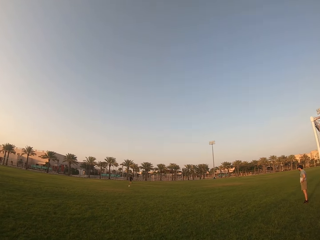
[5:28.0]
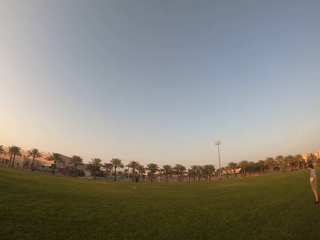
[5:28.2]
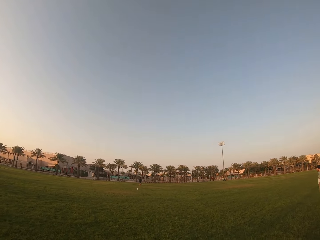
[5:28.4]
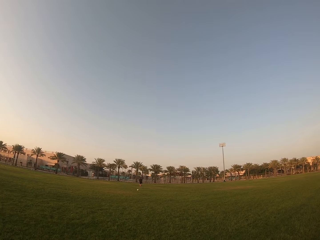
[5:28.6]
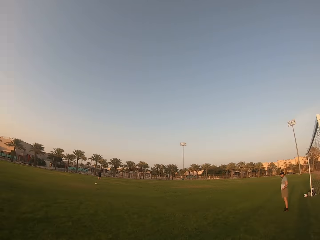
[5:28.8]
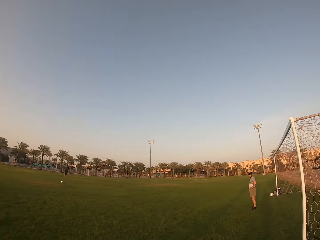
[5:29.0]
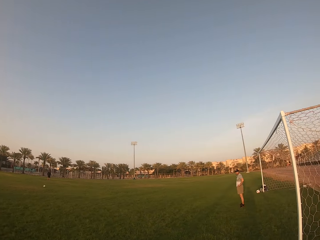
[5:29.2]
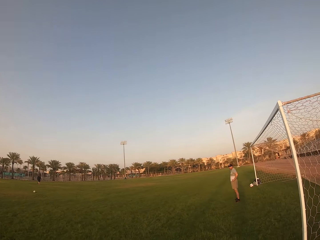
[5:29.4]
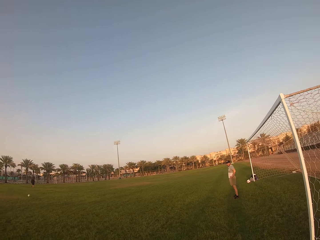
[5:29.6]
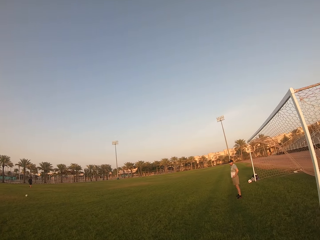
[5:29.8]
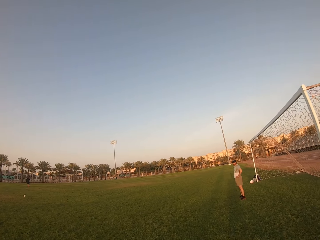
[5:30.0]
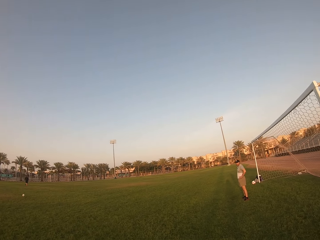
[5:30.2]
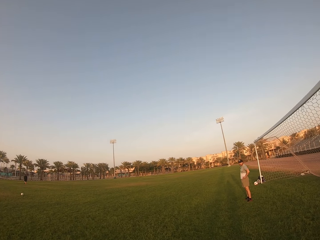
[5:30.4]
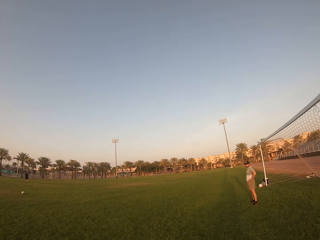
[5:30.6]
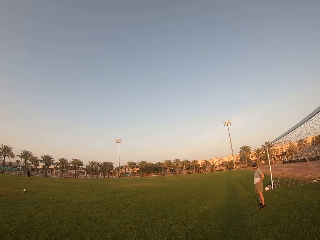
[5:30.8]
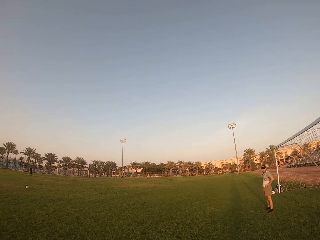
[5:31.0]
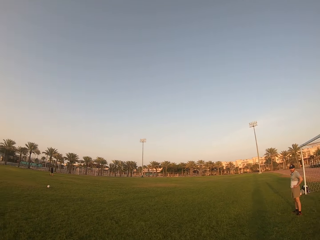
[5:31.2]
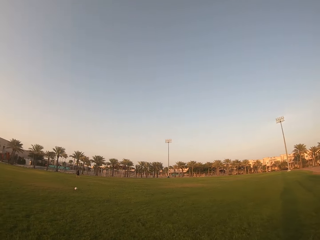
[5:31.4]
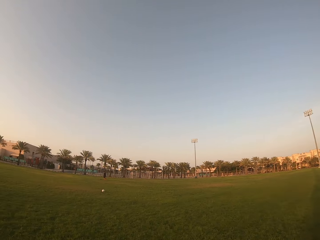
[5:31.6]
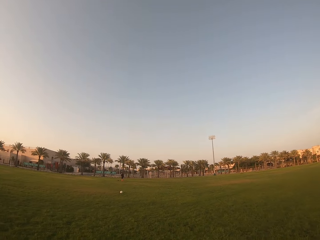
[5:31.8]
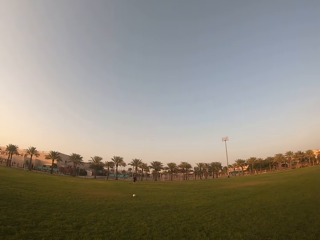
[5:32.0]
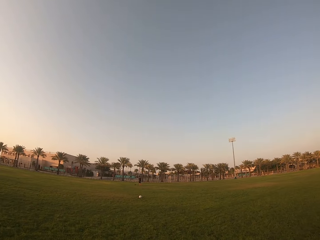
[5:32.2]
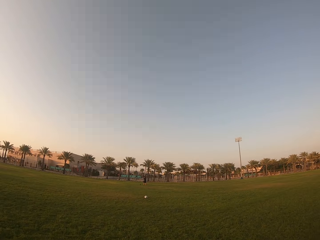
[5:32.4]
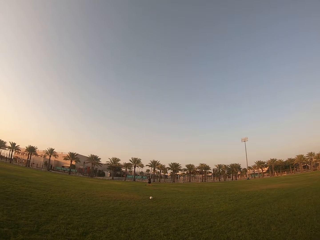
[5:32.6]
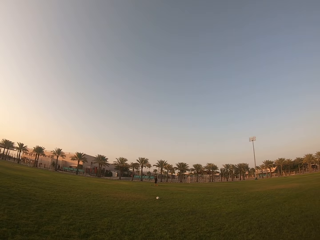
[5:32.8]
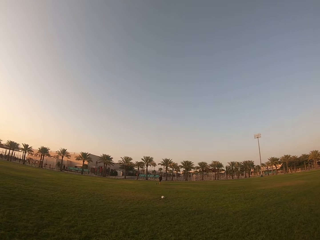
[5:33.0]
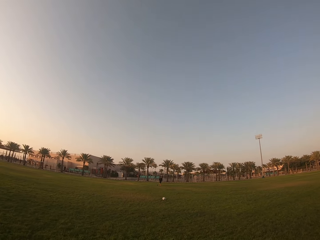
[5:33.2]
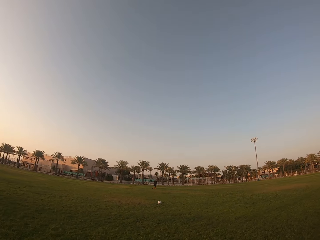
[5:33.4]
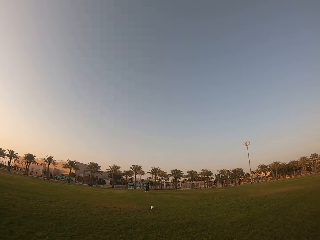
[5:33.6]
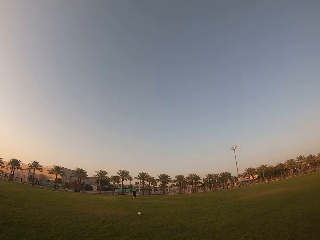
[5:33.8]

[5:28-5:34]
The camera wearer walks towards the field.

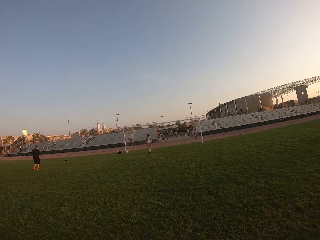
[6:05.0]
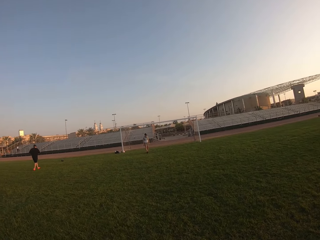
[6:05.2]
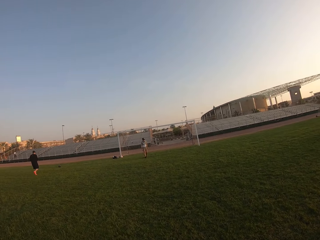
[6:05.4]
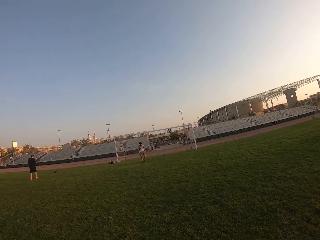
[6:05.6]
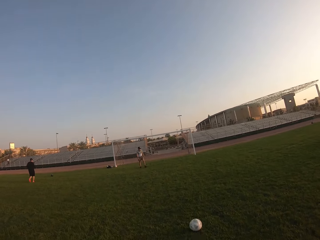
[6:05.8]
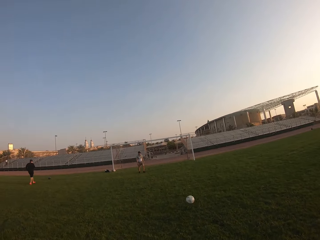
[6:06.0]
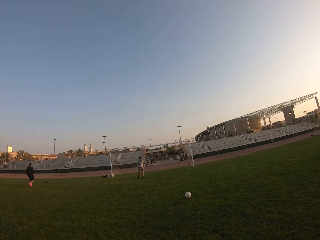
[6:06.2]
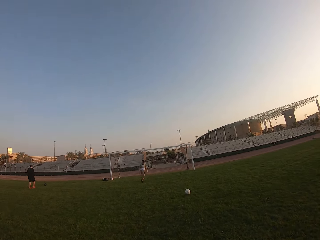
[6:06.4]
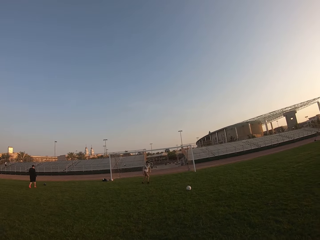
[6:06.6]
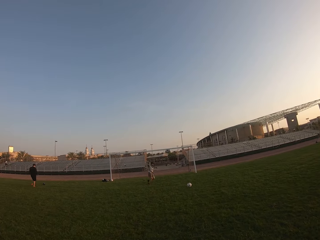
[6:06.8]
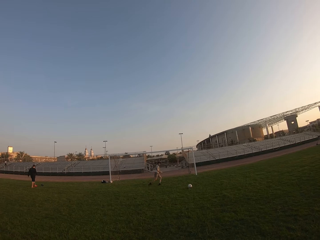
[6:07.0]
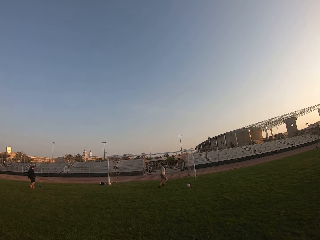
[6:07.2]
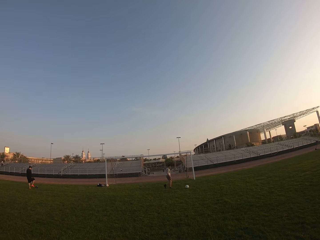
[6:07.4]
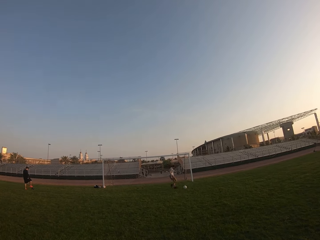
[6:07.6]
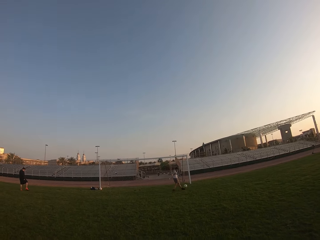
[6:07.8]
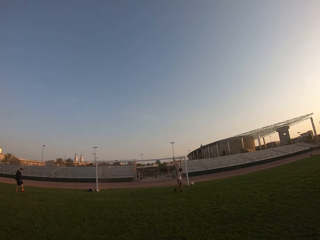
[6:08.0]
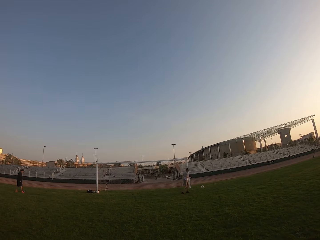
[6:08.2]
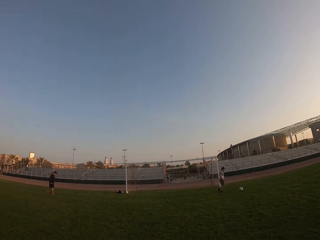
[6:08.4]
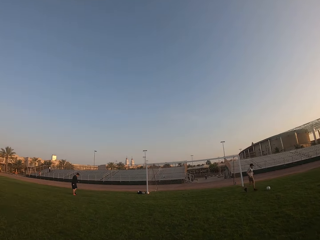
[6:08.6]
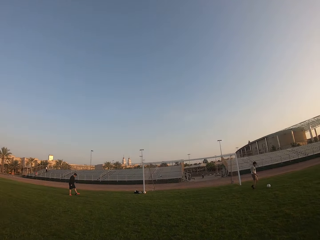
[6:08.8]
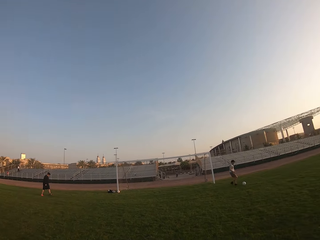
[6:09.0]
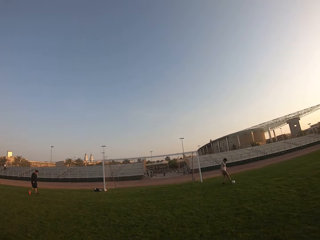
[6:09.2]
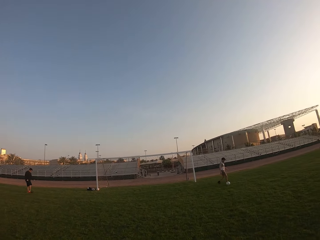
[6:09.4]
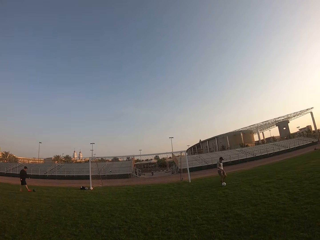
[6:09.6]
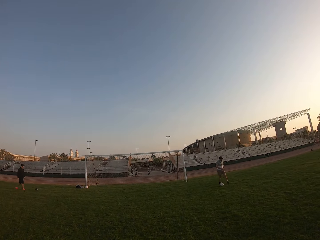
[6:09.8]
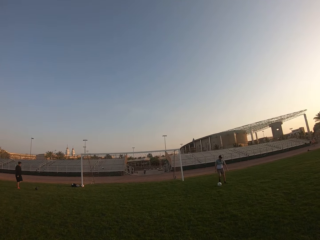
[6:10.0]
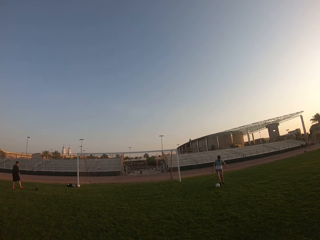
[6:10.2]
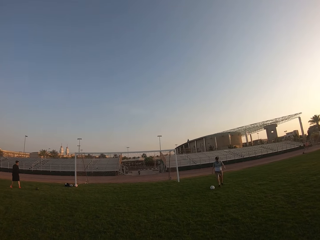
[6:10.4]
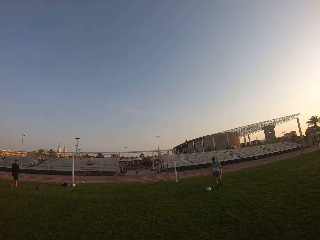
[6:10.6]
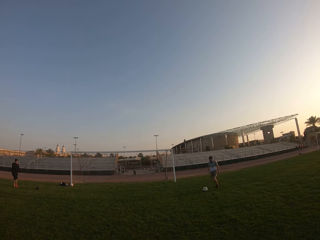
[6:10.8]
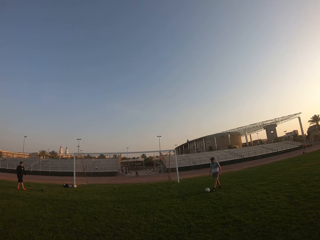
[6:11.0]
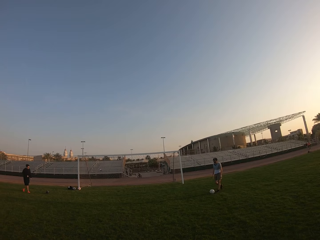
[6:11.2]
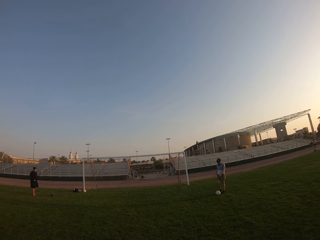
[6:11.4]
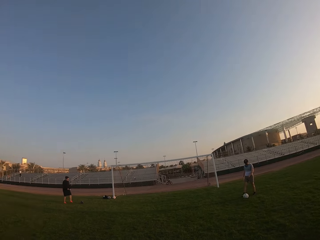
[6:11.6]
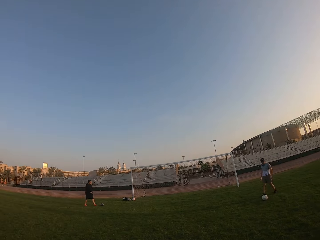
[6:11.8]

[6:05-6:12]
The camera wearer kicks the ball towards a man in the goal post. The man kicks the ball towards the camera wearer.

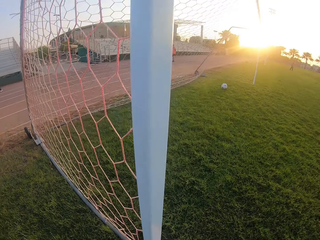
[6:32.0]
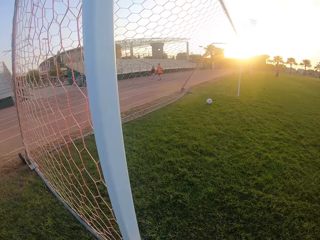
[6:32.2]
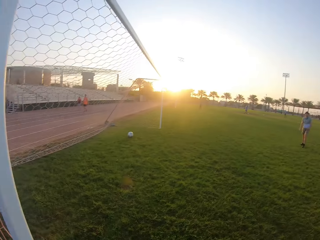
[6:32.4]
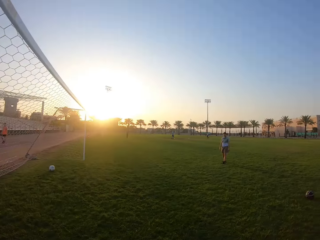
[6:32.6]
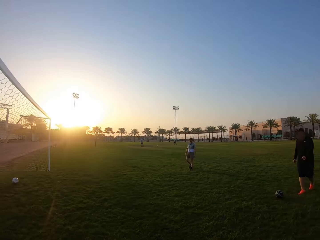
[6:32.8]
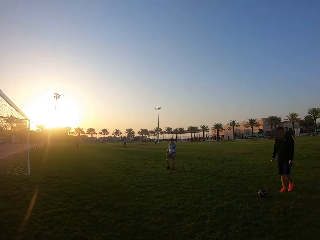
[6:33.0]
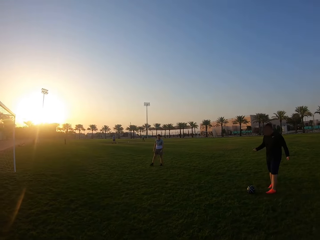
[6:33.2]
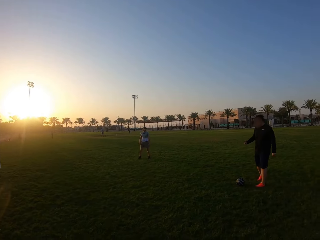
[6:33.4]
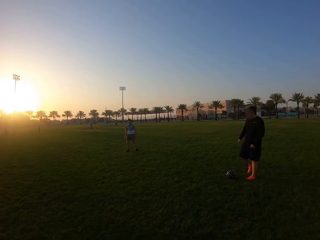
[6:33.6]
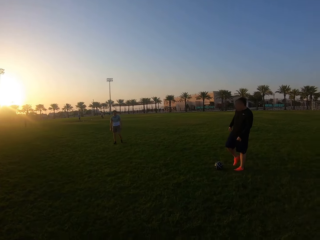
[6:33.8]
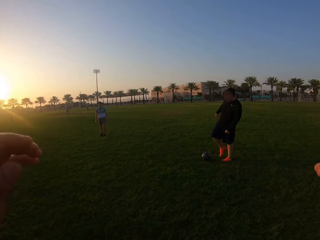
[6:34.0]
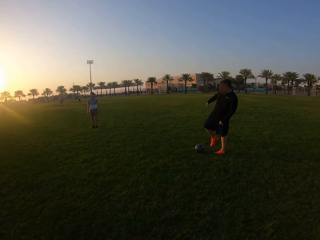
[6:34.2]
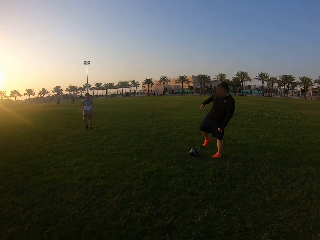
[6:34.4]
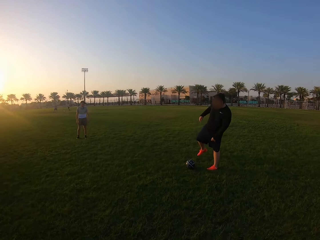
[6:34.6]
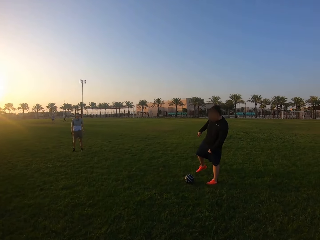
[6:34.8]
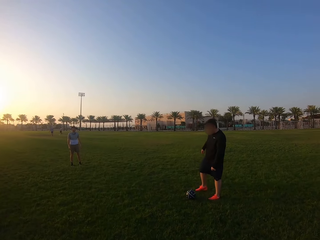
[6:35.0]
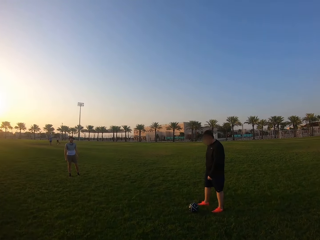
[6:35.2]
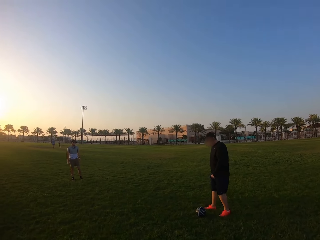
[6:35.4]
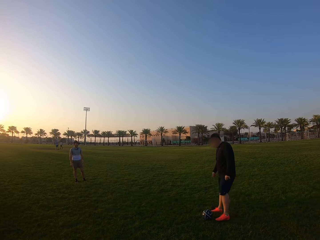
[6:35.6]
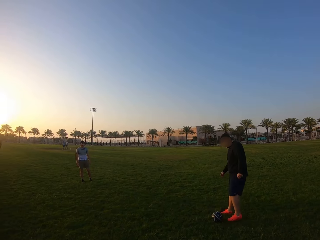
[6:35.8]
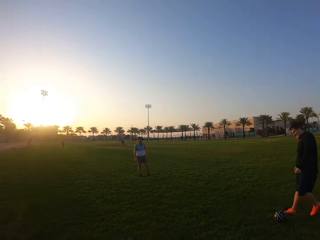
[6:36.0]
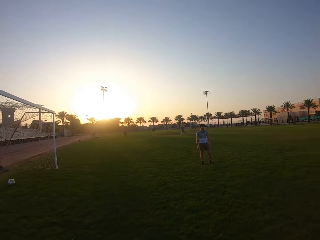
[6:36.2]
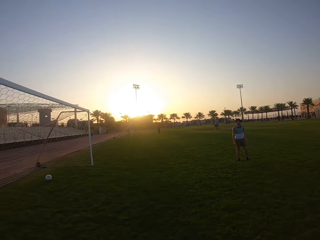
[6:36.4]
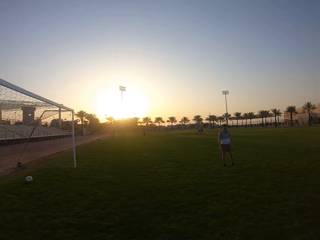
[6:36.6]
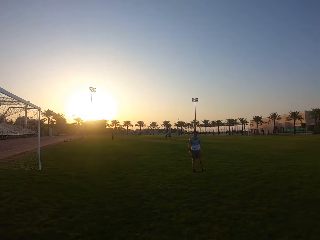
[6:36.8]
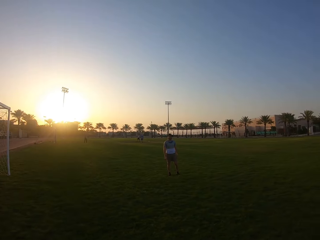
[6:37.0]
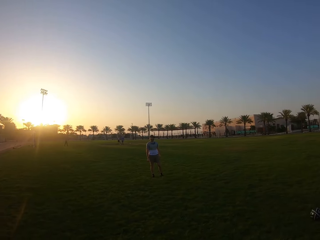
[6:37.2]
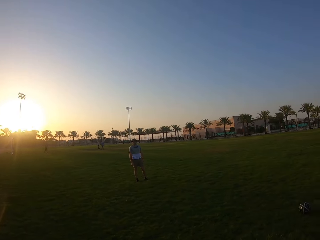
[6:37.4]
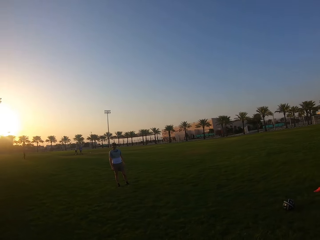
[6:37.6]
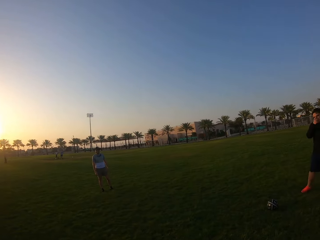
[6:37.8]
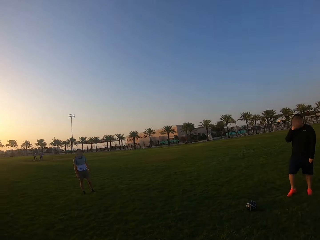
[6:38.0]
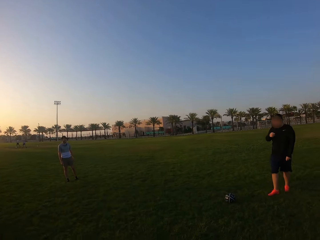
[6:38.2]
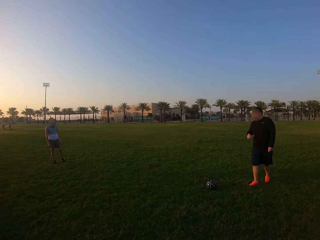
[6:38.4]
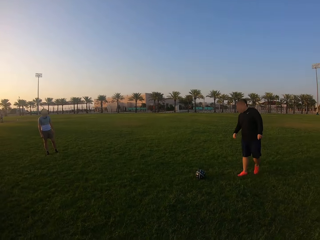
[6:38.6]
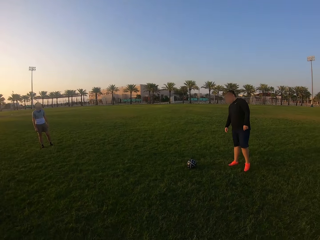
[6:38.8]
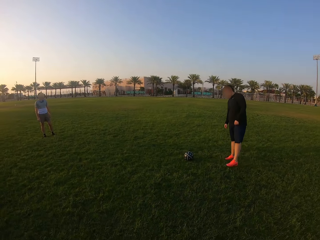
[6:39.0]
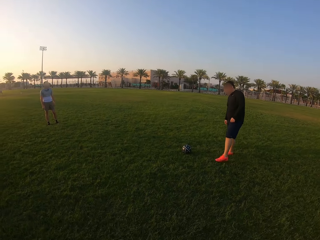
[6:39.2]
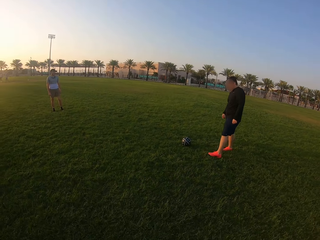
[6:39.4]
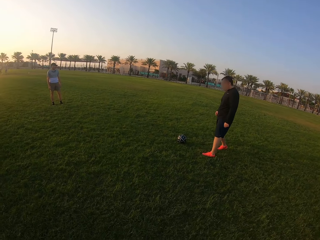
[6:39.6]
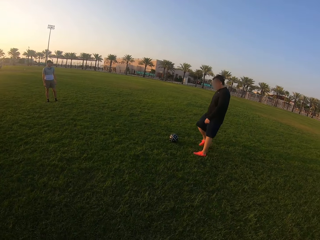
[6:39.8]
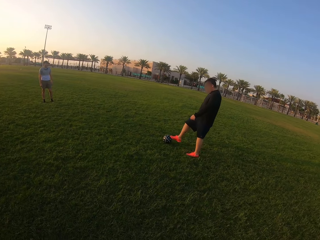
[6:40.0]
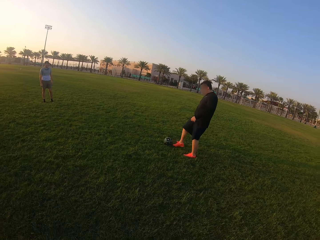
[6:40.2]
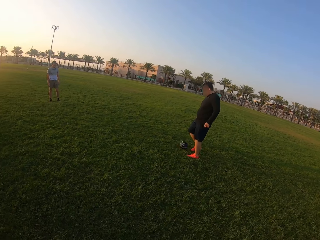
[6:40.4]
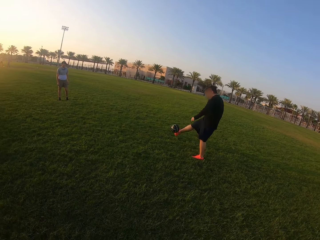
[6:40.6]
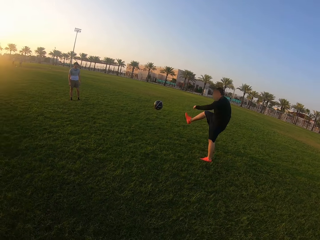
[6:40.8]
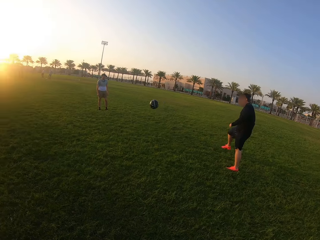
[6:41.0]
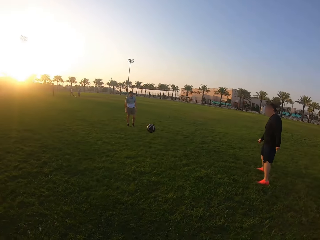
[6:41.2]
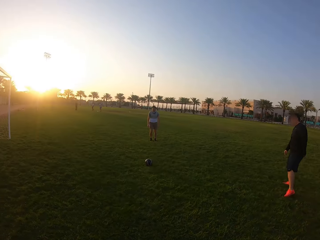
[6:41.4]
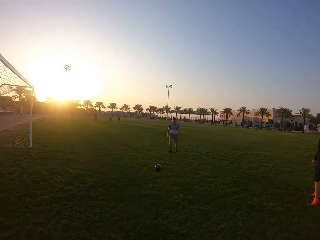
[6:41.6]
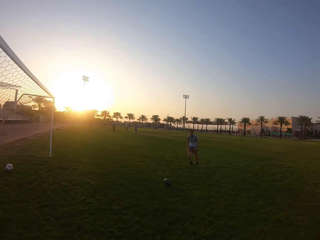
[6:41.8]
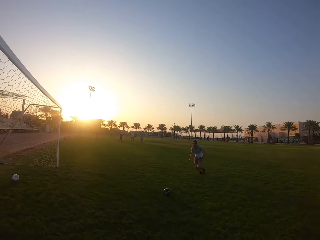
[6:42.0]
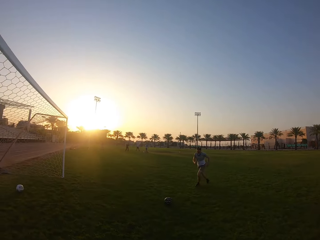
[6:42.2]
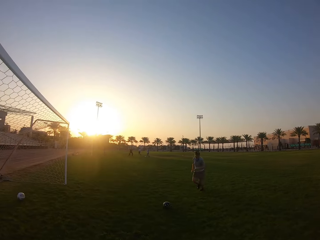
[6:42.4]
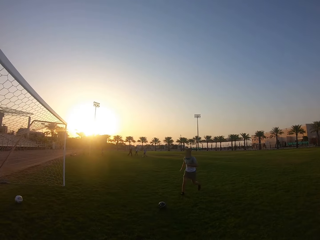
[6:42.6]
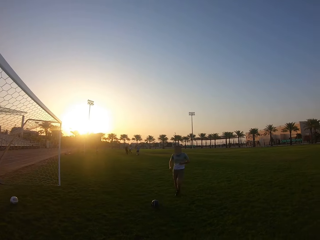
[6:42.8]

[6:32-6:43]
The camera wearer lifts up his hands. He looks at a man and another man on the field. A man kicks the ball.
